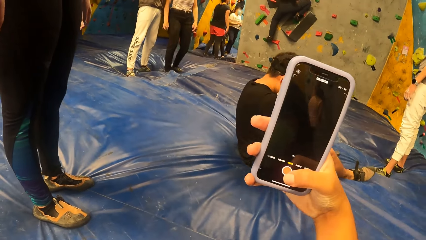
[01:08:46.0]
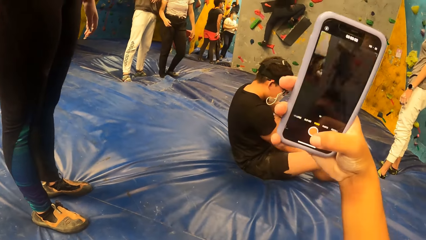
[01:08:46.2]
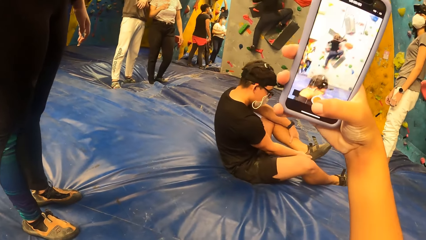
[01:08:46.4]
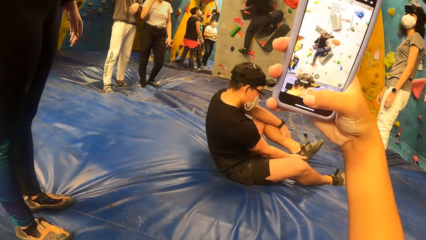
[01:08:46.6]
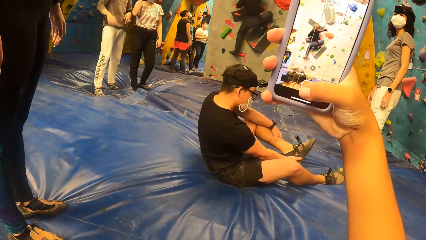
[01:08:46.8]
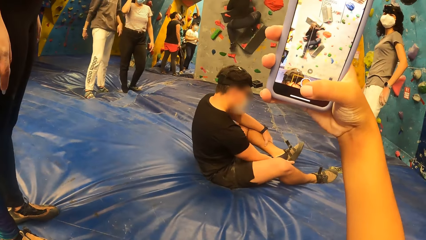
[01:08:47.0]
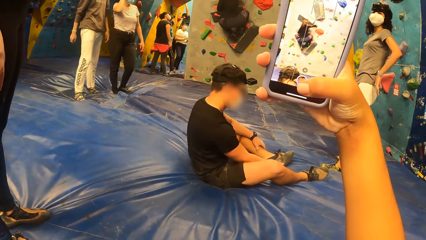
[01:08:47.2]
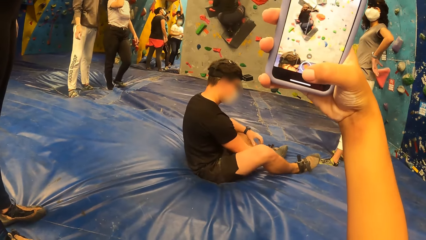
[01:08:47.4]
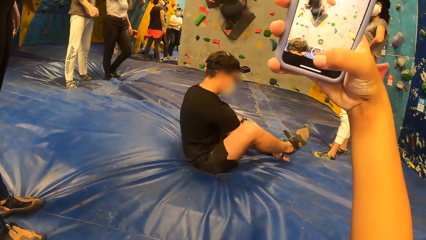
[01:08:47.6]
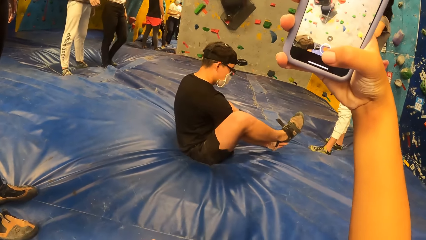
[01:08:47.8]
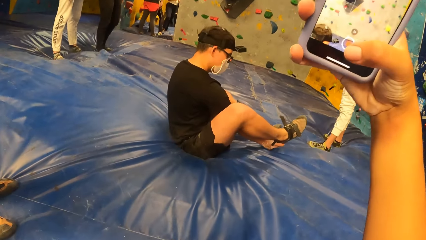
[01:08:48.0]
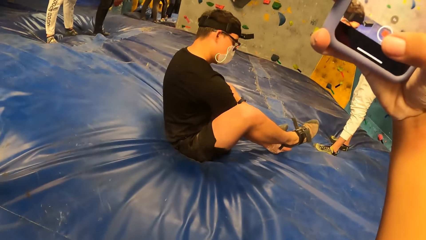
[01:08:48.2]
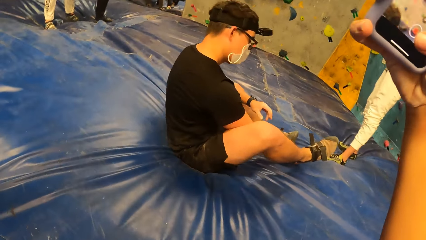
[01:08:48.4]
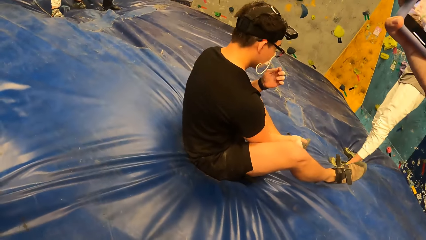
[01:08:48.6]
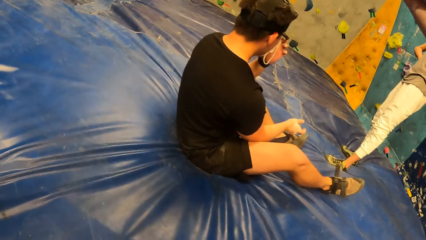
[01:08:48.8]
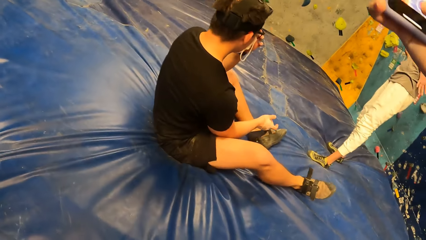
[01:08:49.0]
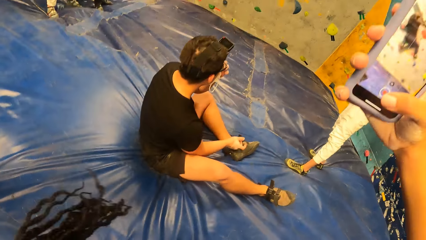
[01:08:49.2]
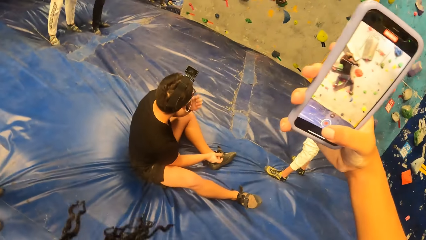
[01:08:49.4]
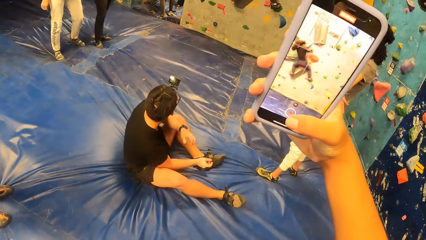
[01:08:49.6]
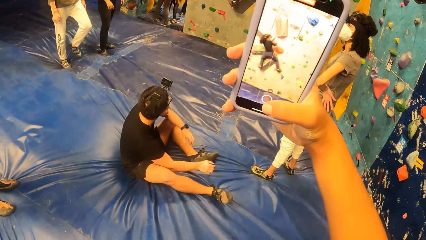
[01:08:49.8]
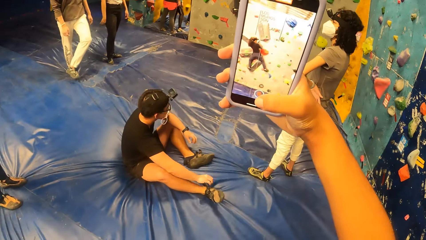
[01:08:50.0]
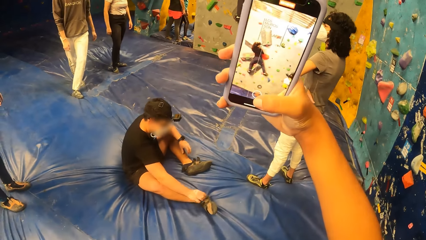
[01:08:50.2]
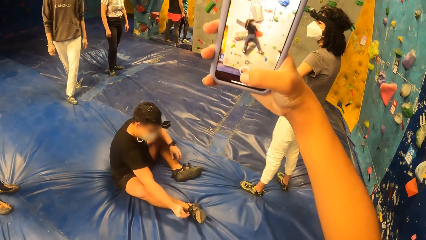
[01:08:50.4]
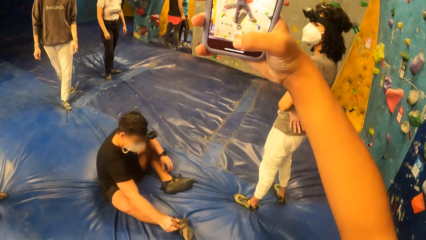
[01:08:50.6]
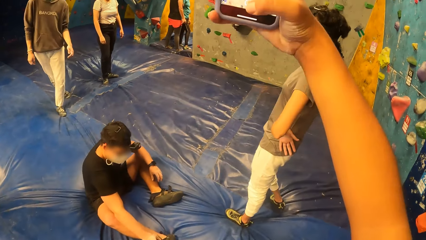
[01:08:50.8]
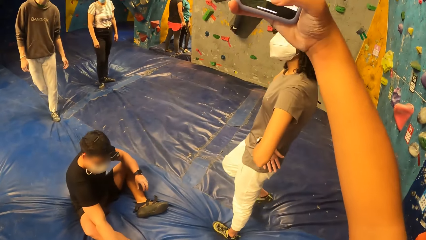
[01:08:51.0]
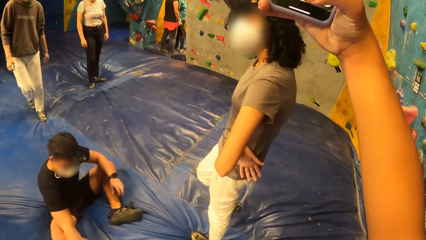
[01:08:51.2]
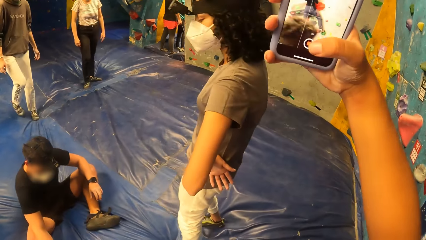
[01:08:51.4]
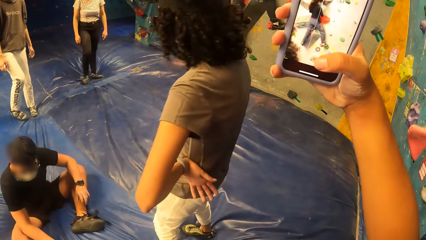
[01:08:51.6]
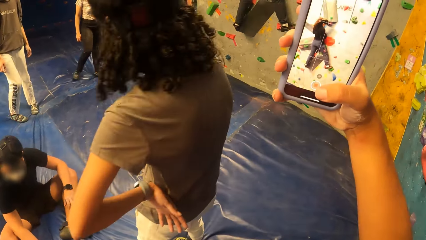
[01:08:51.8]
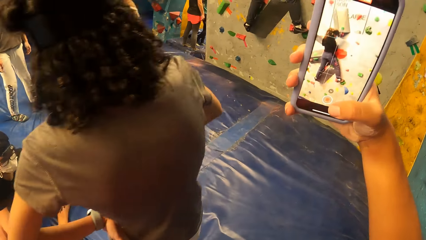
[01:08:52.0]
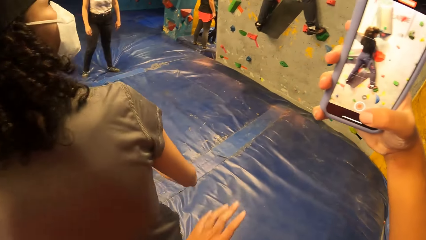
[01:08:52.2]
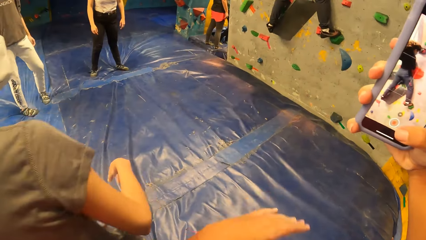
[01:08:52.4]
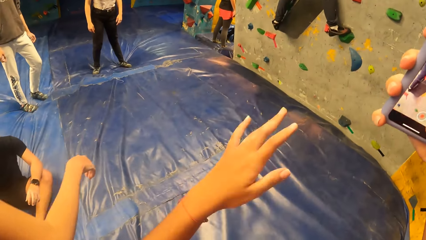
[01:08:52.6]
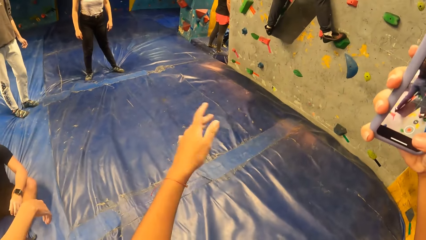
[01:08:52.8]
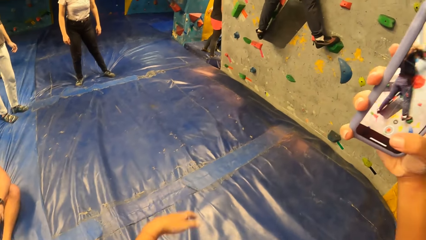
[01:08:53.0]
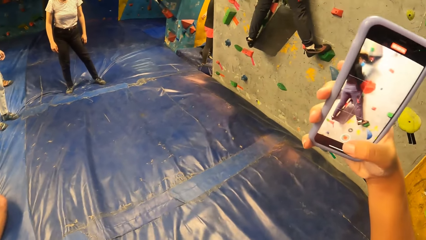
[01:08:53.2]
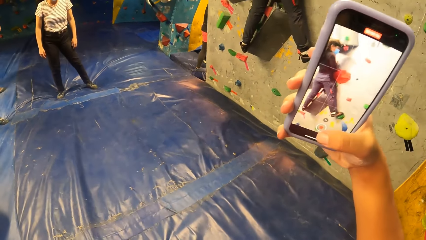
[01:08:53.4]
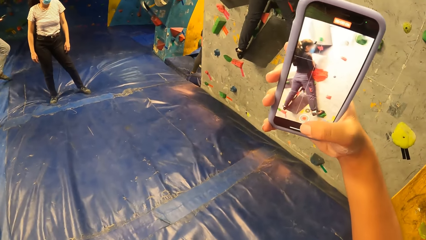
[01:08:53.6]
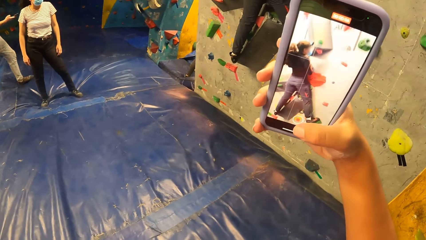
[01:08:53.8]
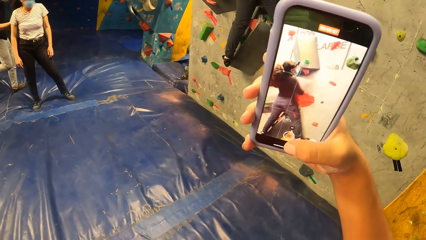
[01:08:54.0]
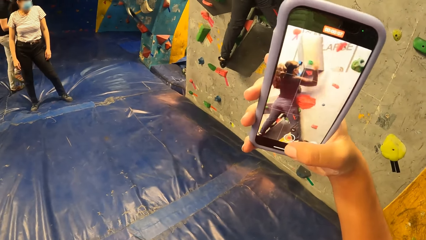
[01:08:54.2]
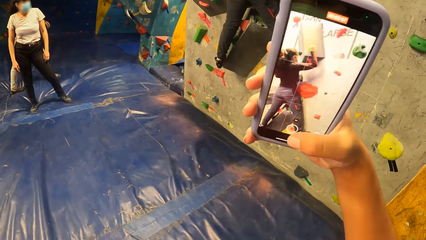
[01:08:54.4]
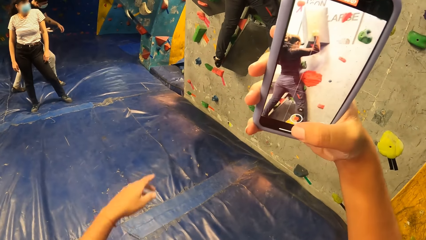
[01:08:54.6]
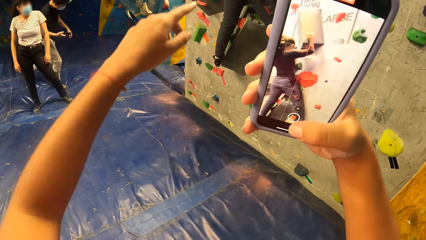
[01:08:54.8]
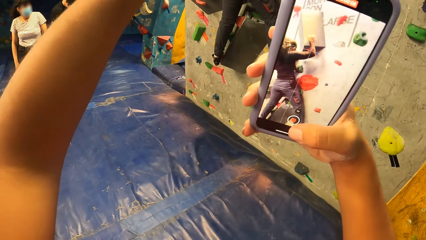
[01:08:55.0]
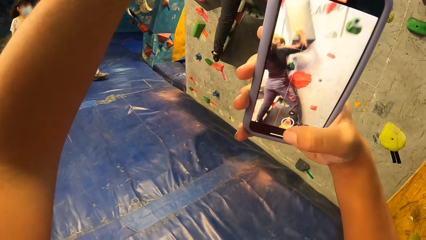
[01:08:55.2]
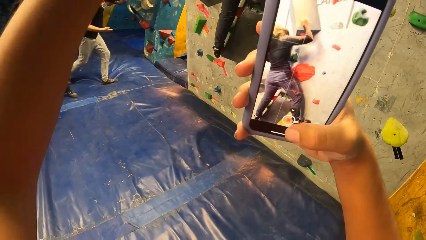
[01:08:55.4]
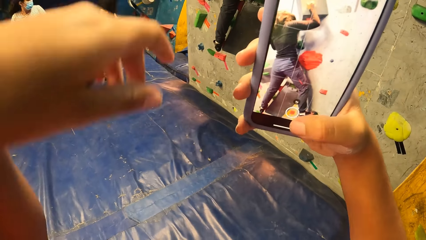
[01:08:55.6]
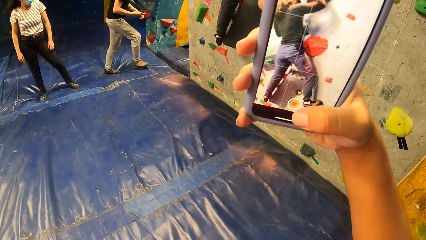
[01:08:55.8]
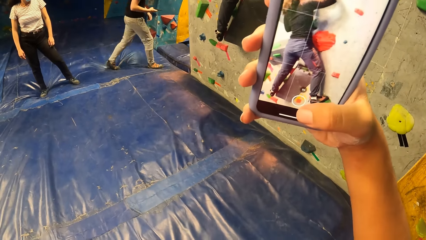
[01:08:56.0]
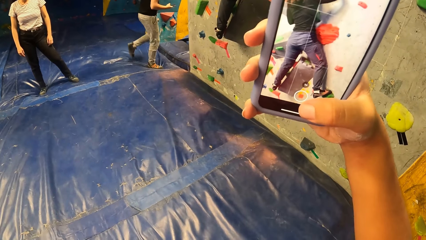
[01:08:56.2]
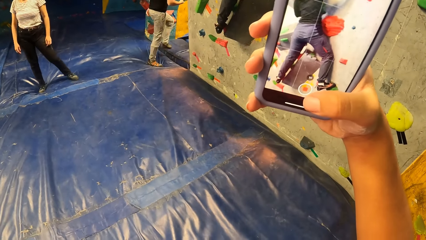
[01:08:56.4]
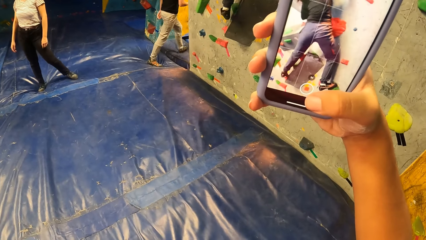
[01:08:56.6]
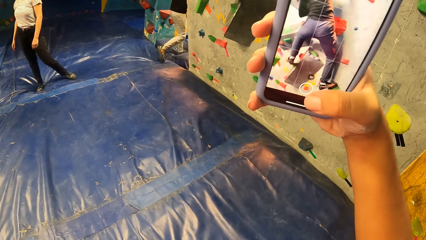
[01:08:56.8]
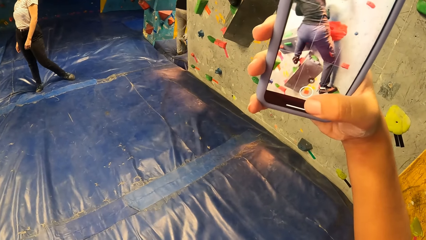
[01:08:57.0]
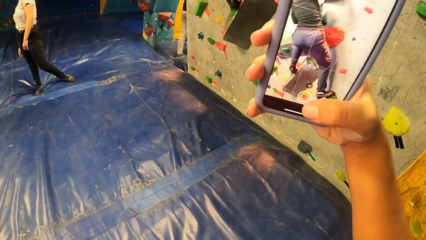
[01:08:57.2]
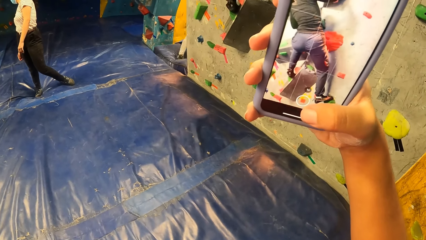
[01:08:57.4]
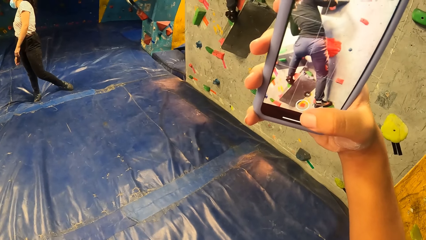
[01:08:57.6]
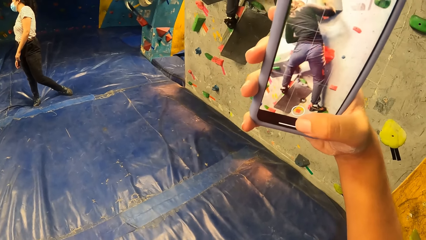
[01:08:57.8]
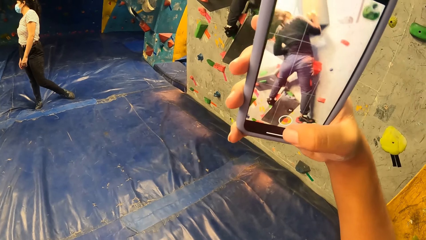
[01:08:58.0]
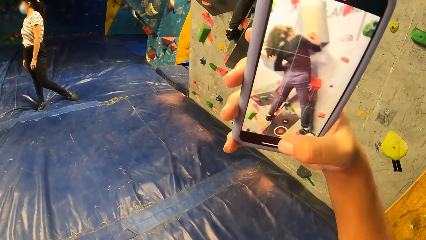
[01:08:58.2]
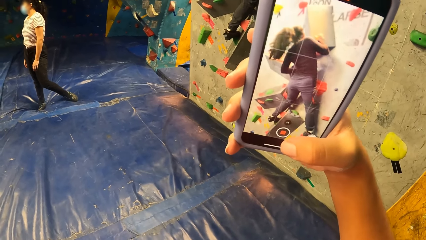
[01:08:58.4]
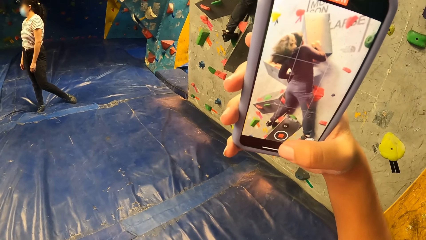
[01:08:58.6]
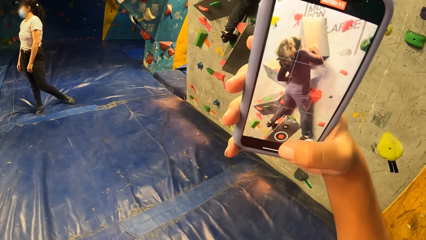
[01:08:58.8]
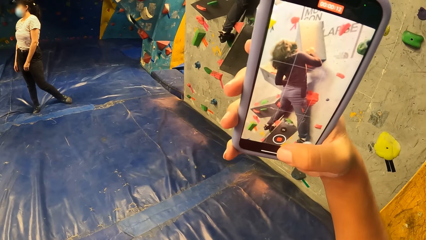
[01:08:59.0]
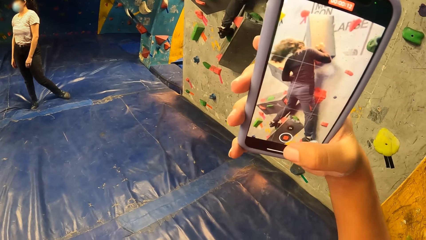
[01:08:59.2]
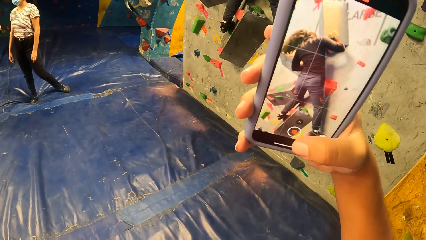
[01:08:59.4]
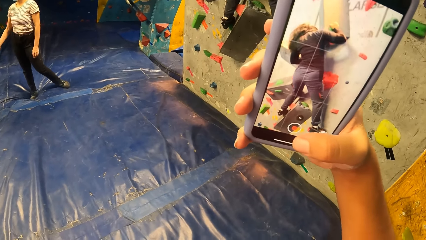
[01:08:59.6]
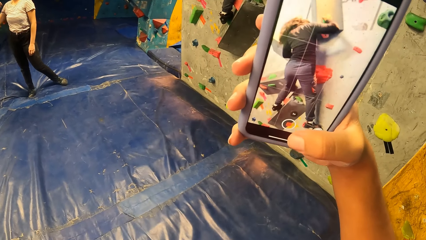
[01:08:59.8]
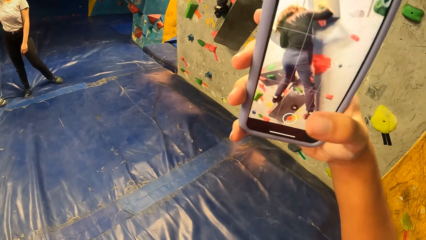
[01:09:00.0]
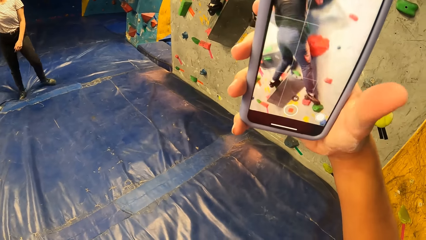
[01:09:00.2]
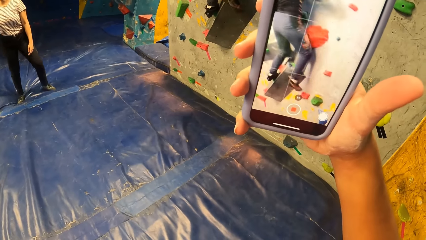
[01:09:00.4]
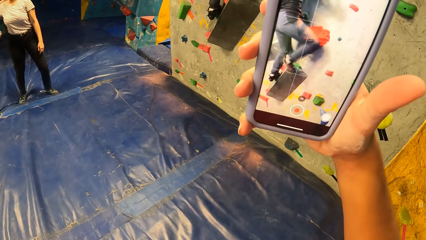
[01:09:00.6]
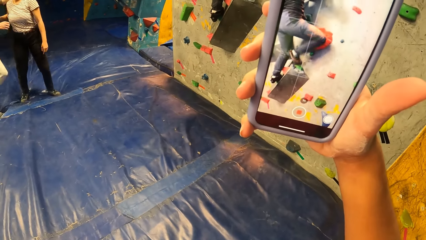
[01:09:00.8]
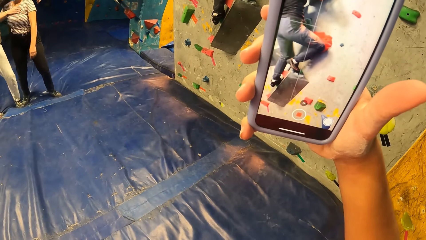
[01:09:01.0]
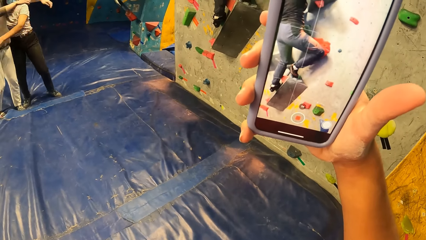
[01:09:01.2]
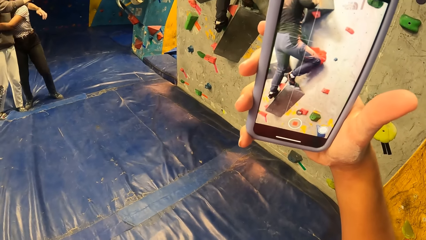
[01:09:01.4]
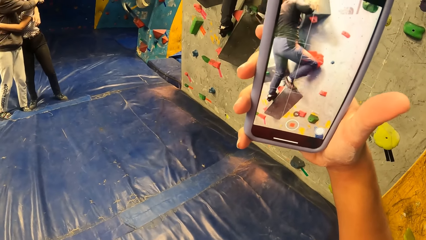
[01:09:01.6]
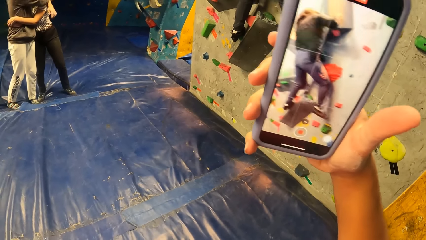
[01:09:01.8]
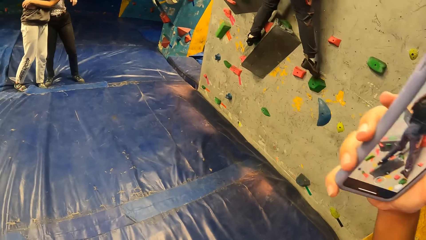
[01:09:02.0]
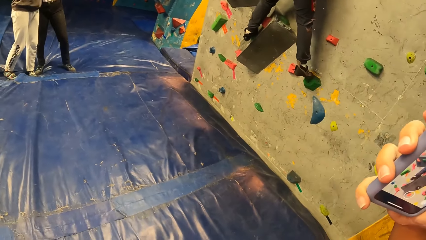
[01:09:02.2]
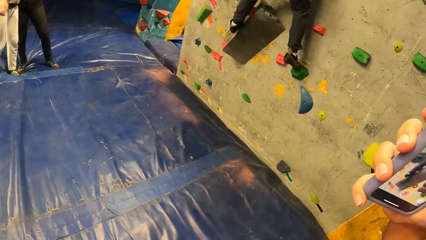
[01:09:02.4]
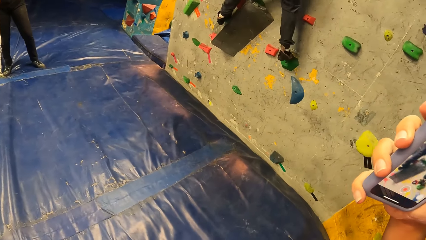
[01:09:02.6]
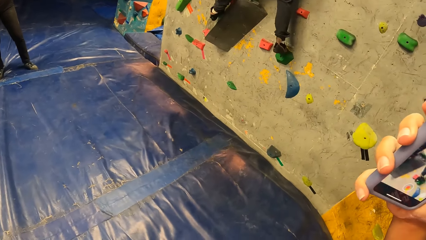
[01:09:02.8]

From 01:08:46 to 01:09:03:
The camera wearer scrolls the phone. She makes a video record with the phone in her right hand. She walks towards the bouldering wall. She walks towards the bouldering wall again. She raises the hand. She takes a video with the phone. She raises her left hand and drops her left hand. A woman climbs the bouldering wall. The camera wearer makes a video record with the phone in her right hand.
